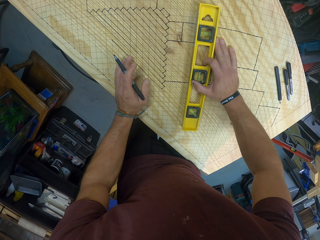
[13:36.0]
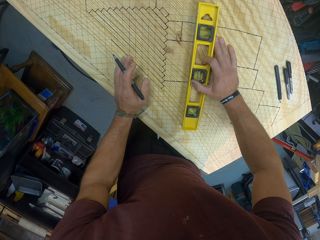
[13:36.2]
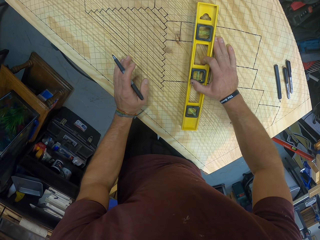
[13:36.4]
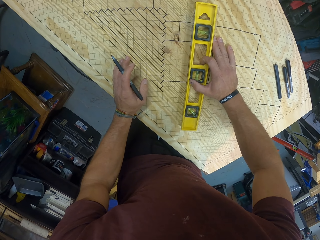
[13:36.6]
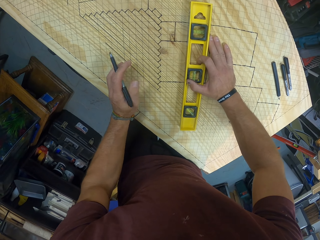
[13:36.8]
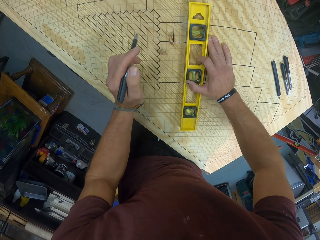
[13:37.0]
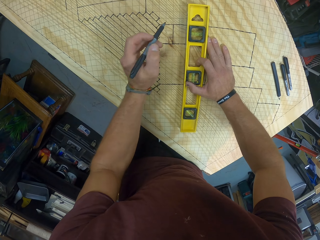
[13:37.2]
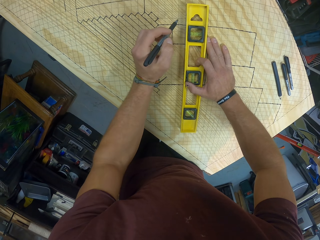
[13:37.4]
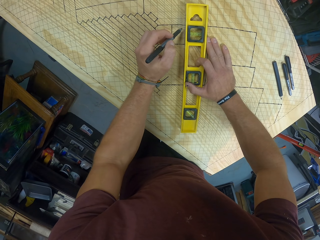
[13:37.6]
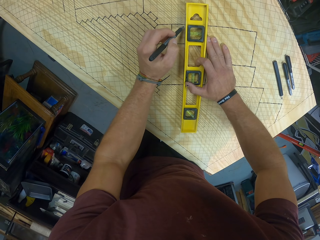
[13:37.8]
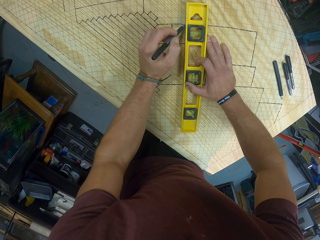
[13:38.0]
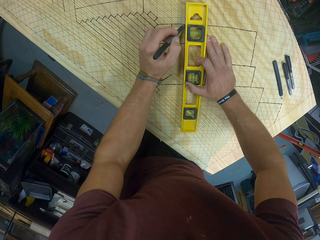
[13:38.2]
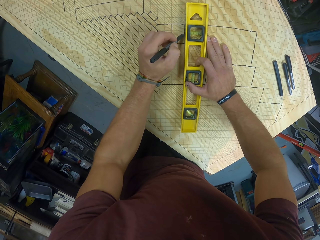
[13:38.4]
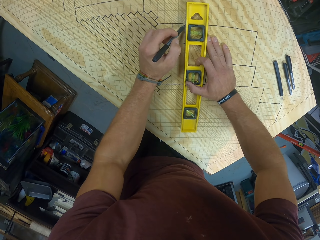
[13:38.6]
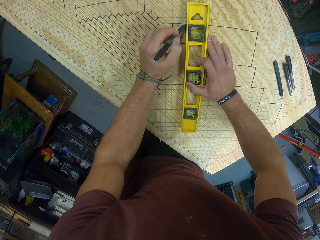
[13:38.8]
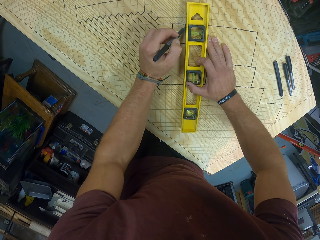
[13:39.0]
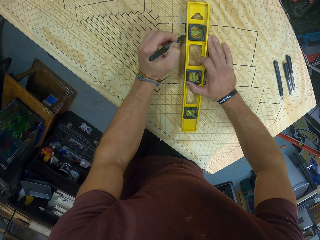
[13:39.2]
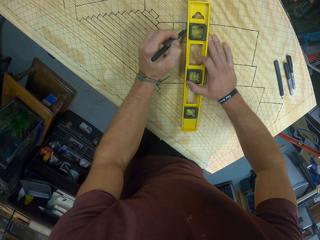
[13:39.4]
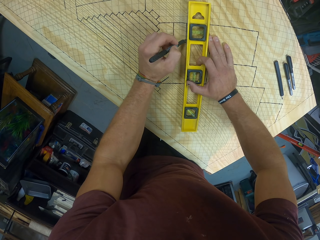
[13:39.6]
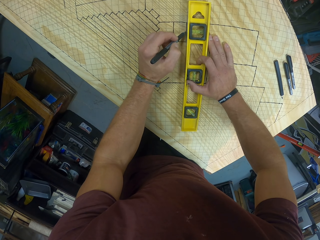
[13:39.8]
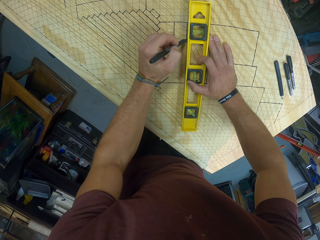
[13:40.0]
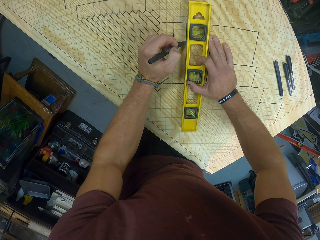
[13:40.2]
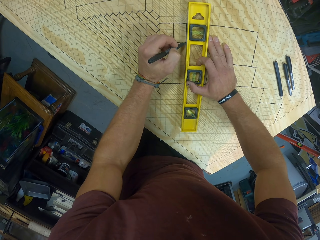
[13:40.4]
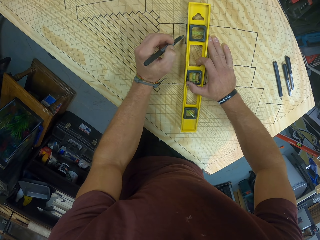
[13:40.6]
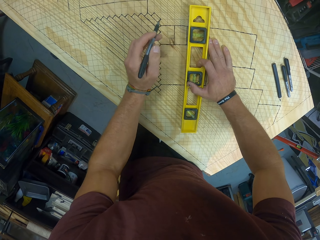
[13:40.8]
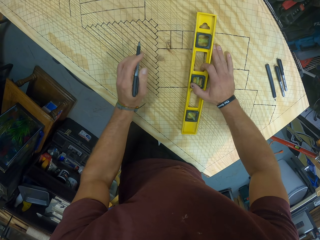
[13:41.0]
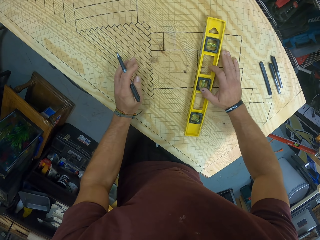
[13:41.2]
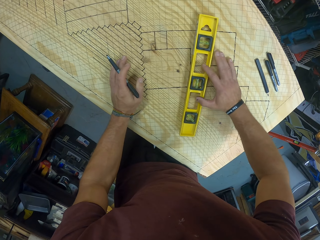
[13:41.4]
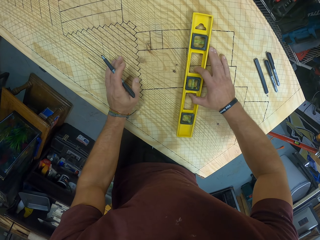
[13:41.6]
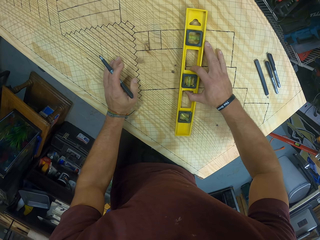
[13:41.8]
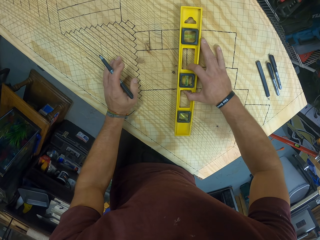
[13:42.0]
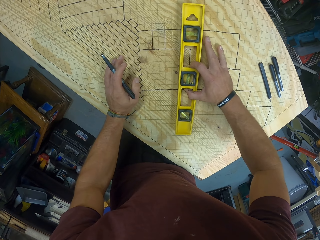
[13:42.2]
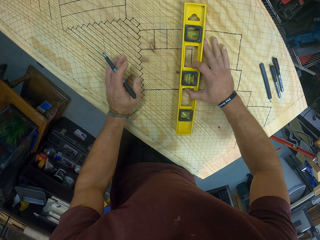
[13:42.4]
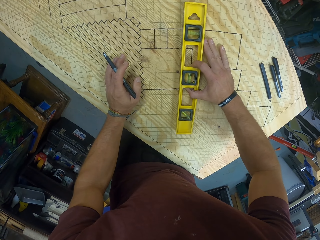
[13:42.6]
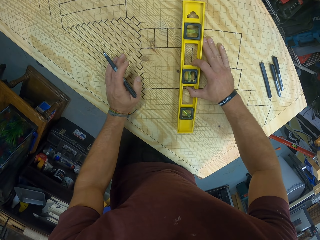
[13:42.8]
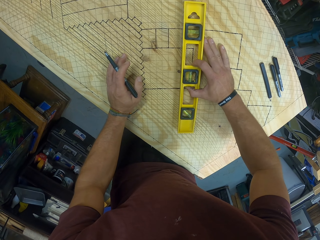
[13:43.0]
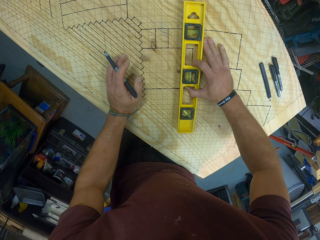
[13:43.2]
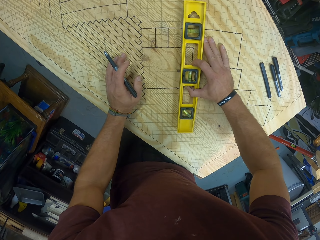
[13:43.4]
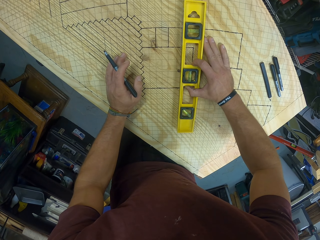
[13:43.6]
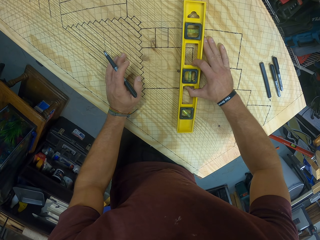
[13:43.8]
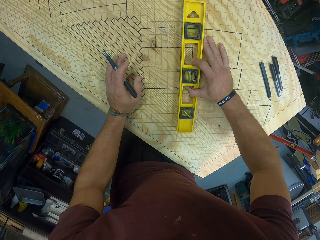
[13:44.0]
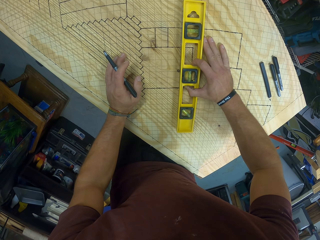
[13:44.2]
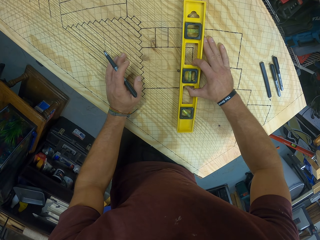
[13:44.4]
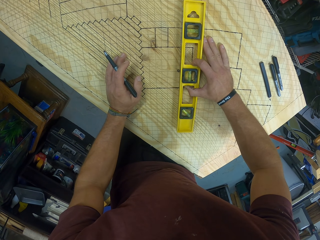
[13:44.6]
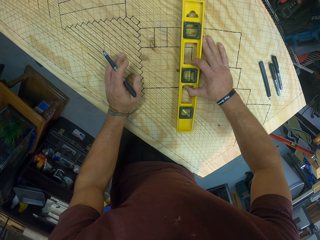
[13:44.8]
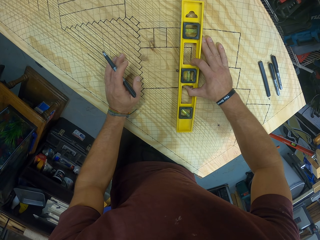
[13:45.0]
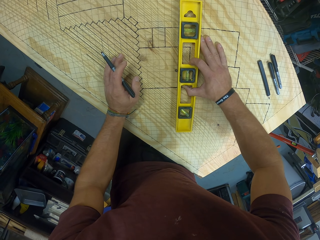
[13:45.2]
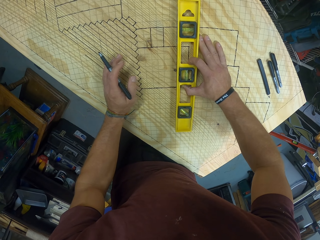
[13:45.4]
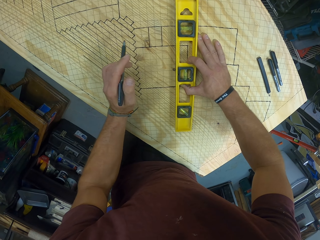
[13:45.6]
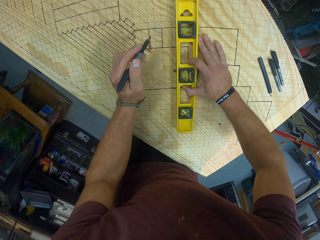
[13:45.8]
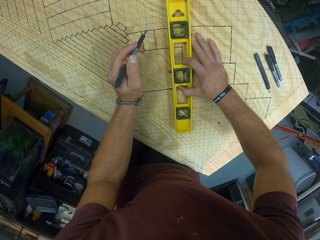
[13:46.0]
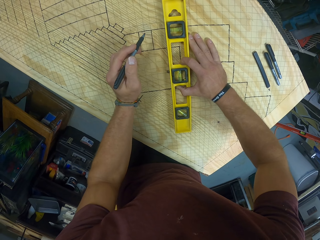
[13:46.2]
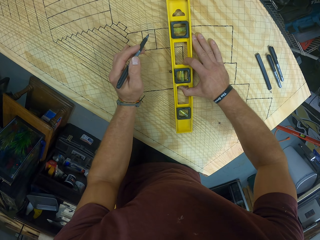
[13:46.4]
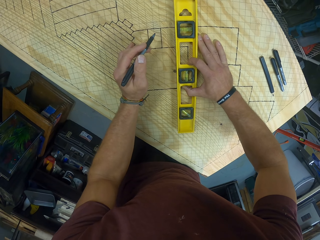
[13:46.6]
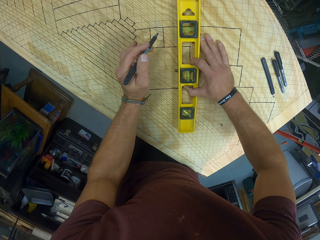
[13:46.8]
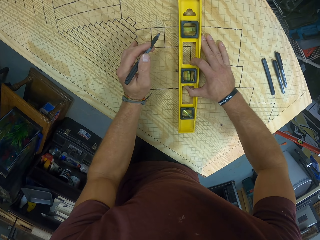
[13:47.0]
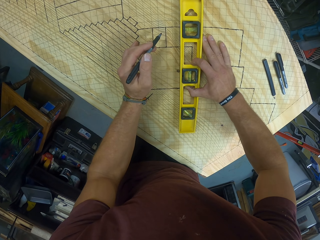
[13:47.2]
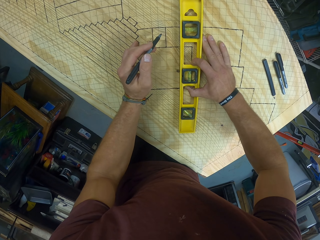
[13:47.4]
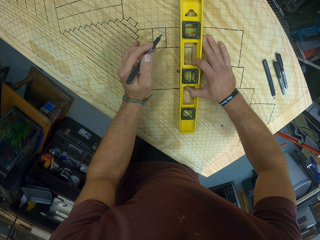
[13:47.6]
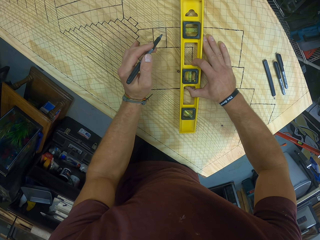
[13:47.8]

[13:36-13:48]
The camera wearer marks some lines on the wooden slab with the mechanical pen in his left hand. He adjusts the level on the wooden slab with his right hand. He touches the wooden slab with his left hand.

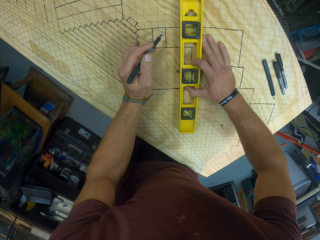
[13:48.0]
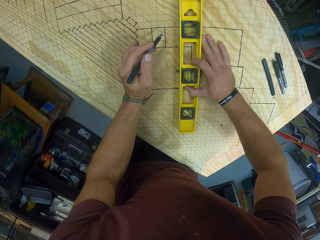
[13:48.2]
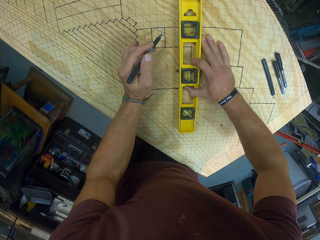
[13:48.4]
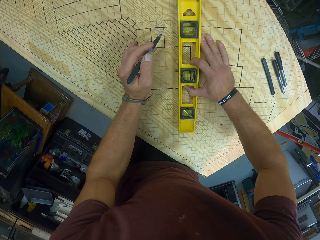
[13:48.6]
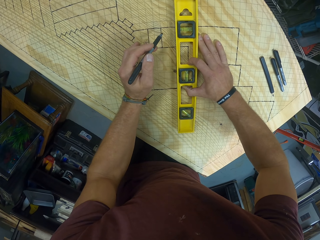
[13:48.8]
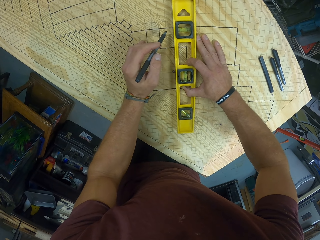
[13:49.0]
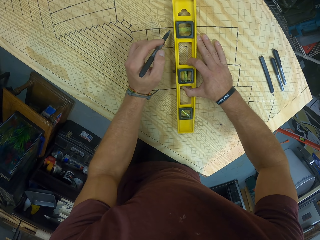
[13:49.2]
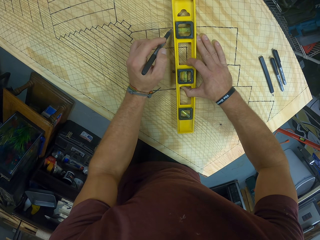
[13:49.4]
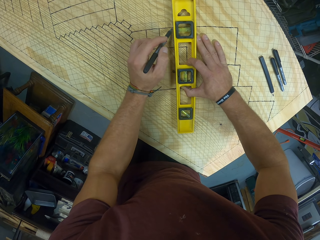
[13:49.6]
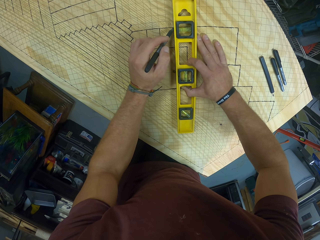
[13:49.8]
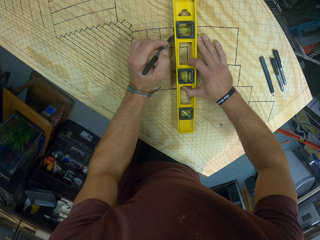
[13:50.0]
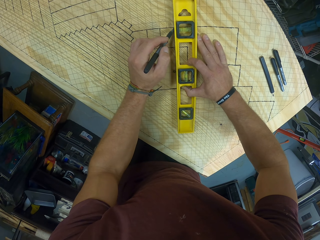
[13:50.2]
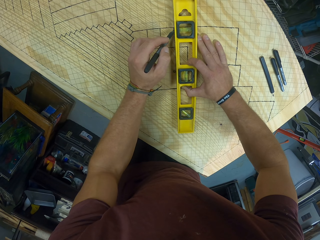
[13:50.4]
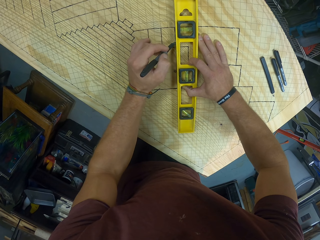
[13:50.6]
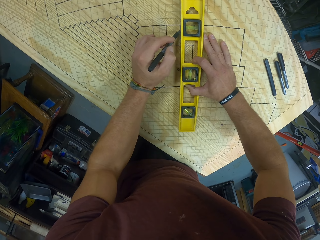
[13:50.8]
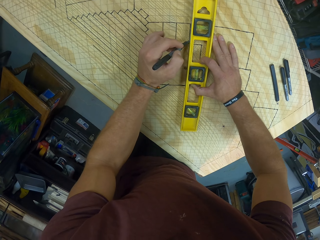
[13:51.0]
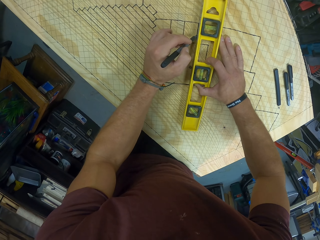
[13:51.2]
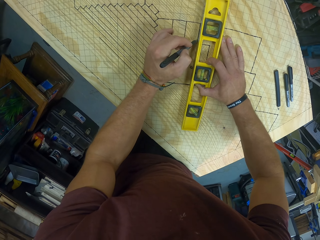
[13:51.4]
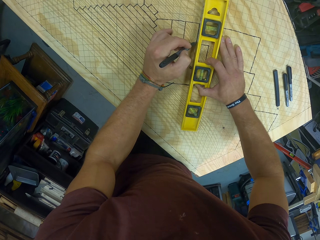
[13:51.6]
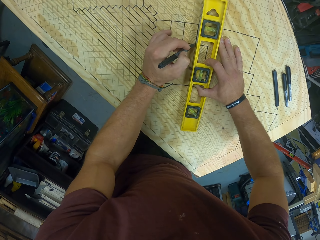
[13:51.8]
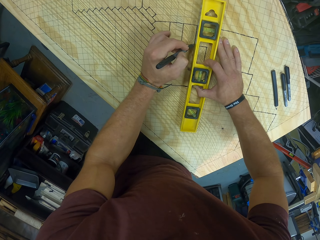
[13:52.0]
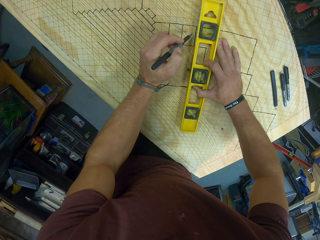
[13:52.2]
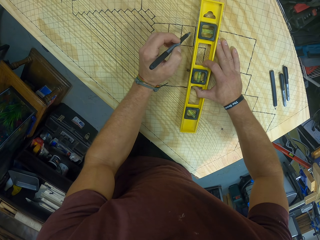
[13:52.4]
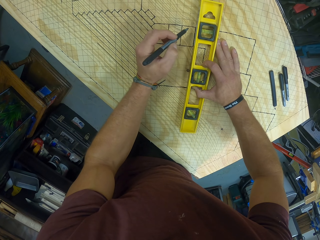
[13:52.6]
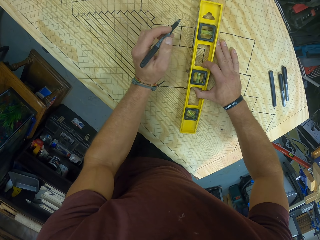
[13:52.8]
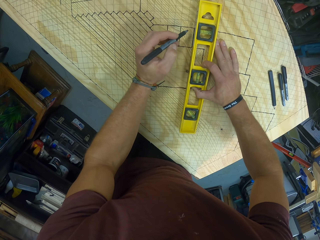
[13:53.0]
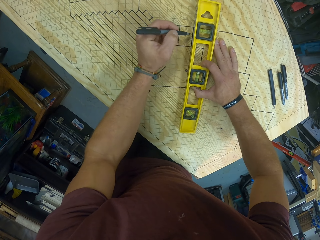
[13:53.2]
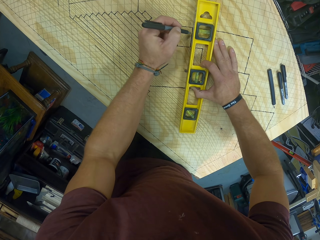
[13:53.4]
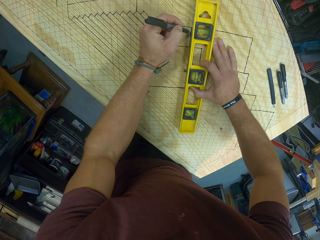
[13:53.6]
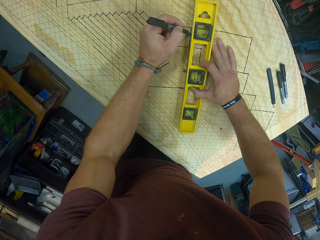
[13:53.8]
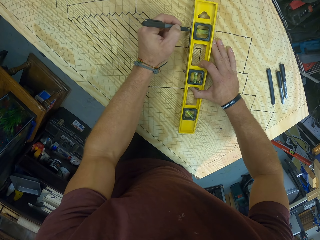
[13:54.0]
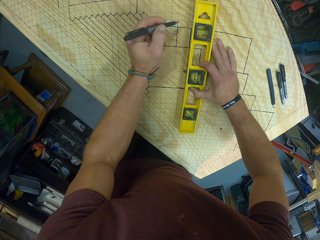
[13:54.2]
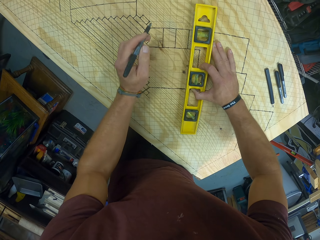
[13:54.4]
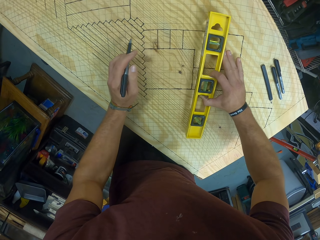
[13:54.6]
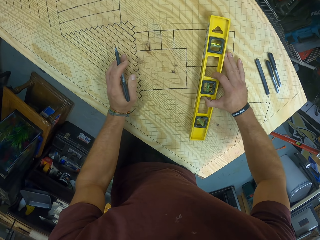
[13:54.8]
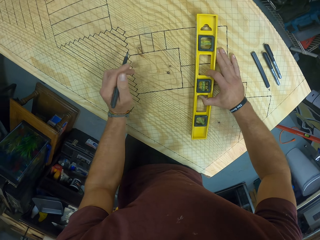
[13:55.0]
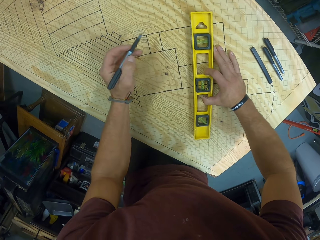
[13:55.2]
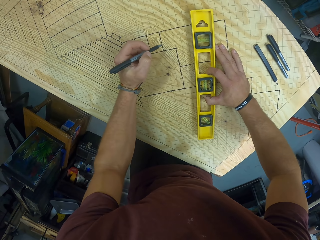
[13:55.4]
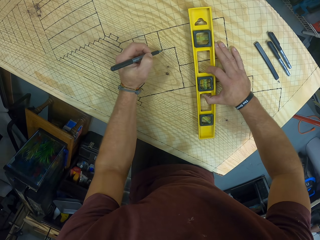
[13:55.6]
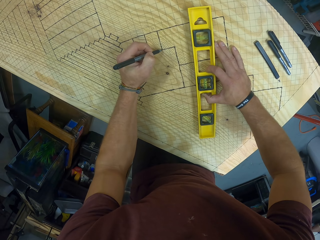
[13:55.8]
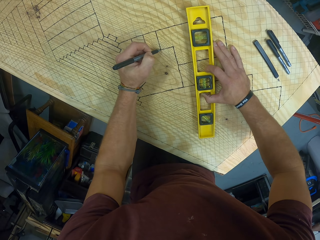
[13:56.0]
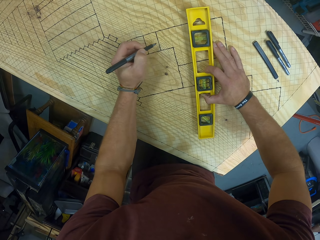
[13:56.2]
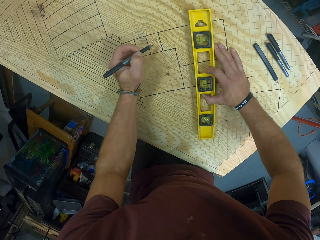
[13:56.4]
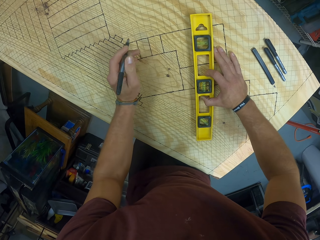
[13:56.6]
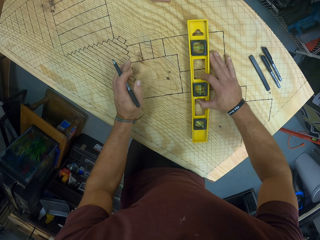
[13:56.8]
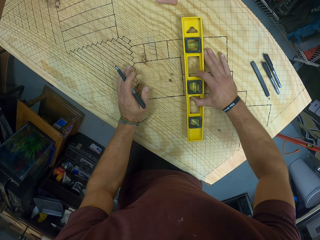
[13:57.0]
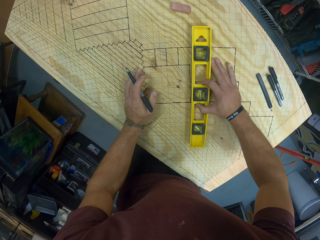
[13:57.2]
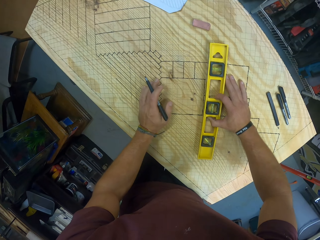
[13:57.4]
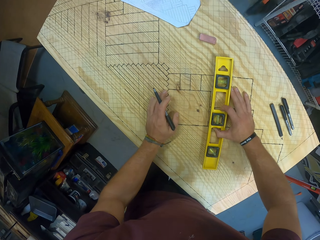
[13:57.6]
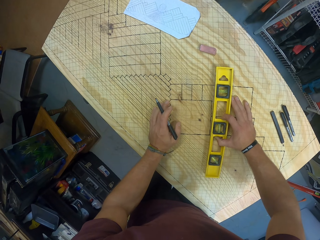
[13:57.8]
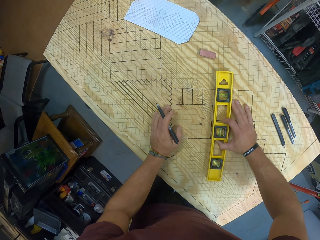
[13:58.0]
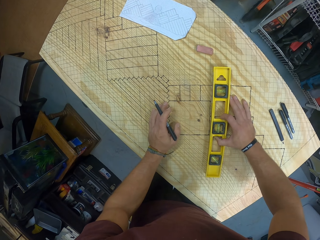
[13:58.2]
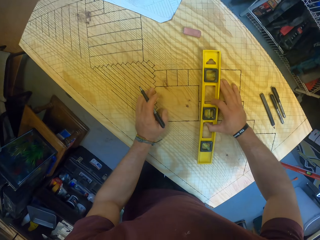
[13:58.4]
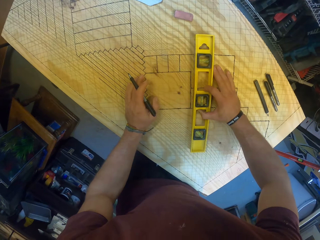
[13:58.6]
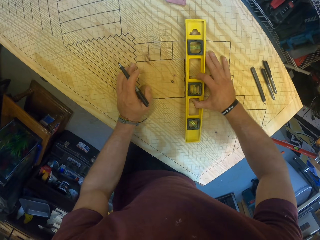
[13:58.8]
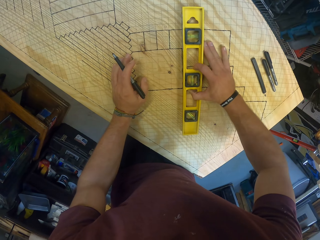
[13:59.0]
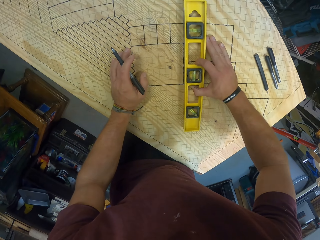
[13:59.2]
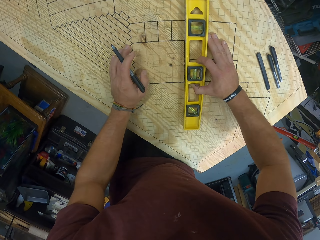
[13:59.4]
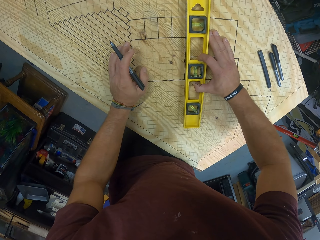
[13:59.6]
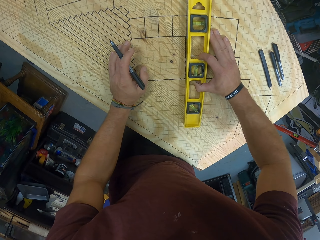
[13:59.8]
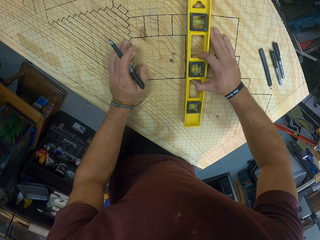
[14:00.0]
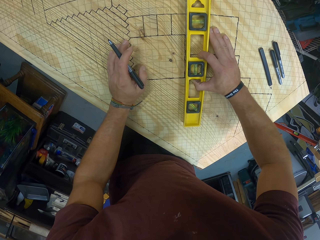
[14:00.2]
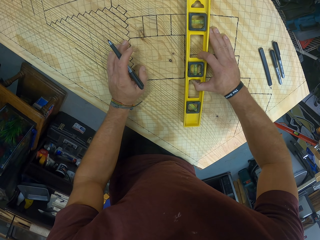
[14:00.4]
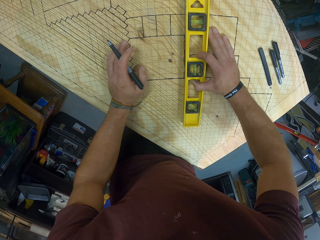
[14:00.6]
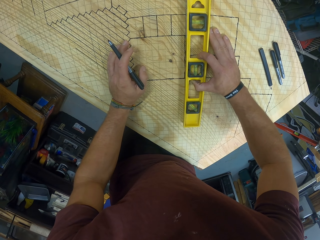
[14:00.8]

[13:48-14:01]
The camera wearer draws the pixels with a pen.
